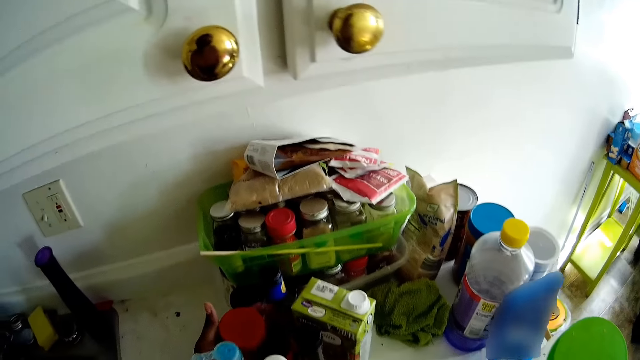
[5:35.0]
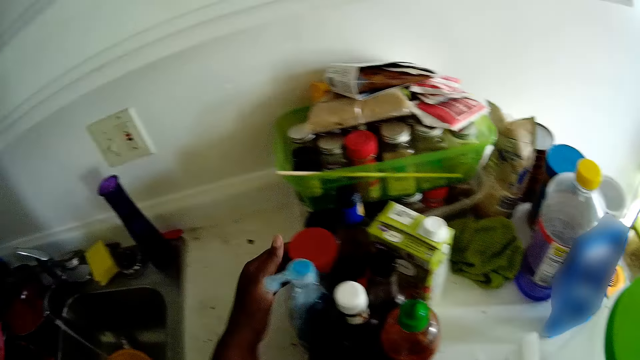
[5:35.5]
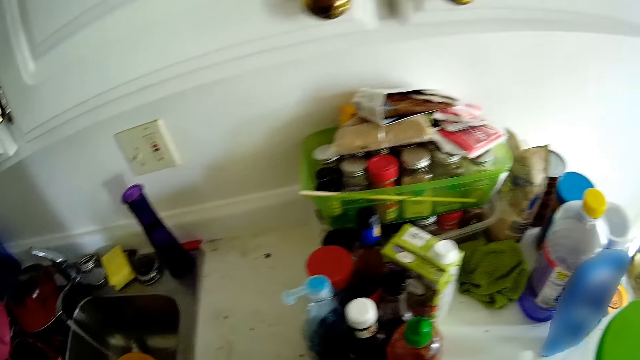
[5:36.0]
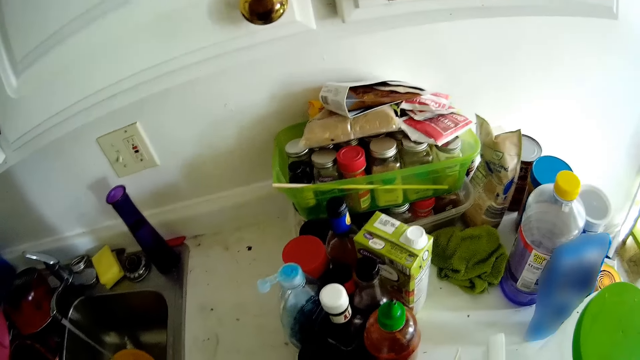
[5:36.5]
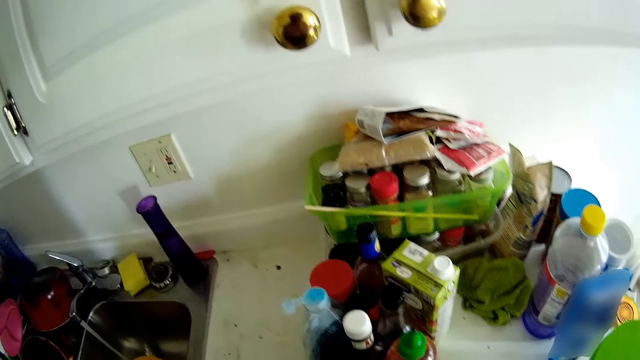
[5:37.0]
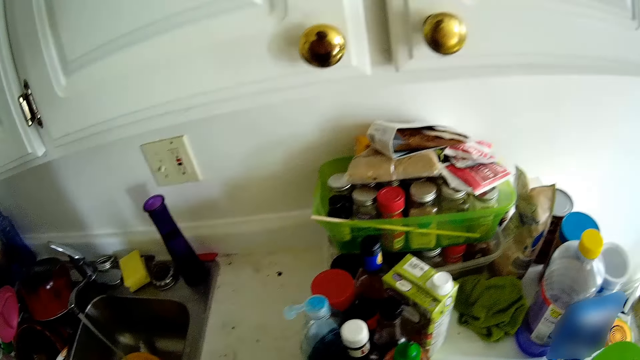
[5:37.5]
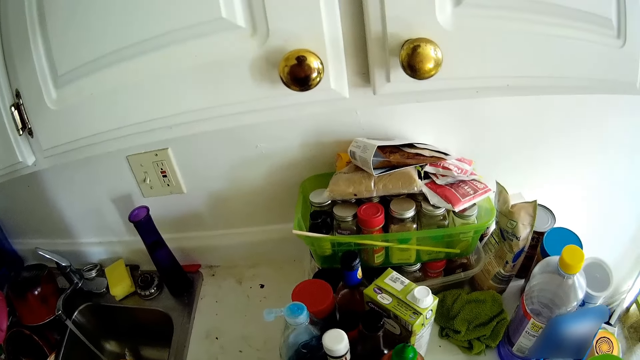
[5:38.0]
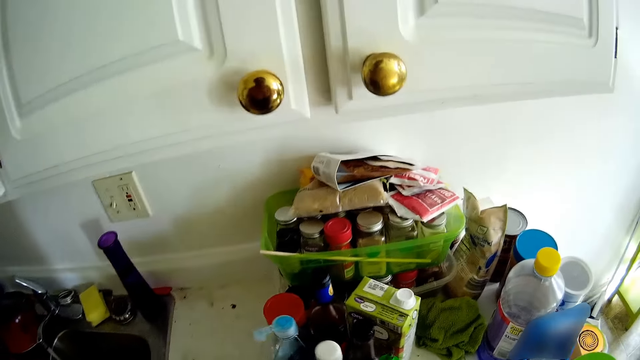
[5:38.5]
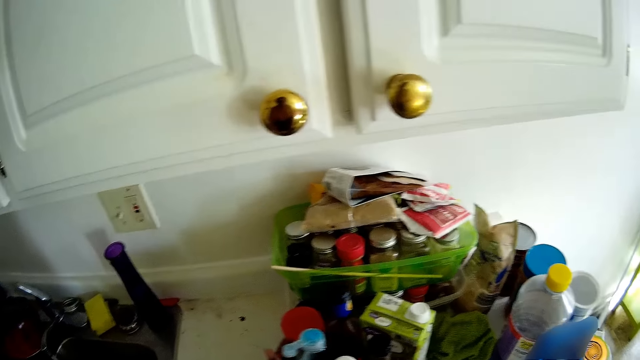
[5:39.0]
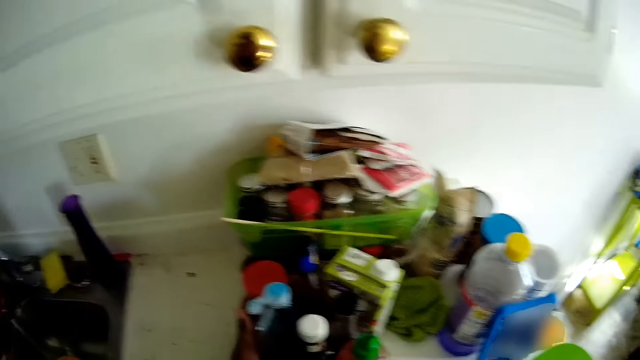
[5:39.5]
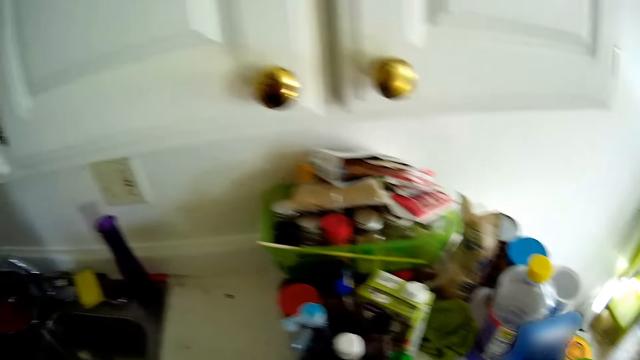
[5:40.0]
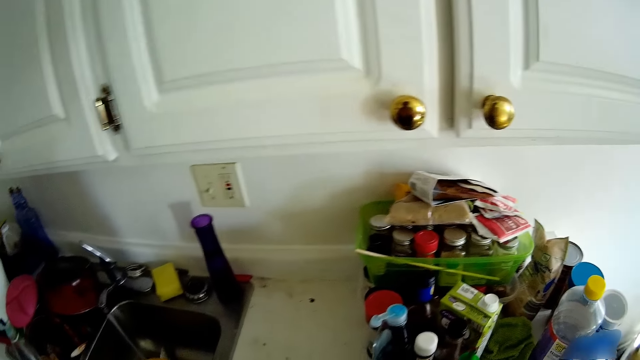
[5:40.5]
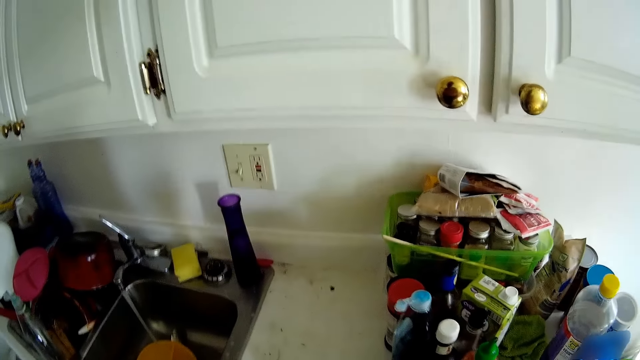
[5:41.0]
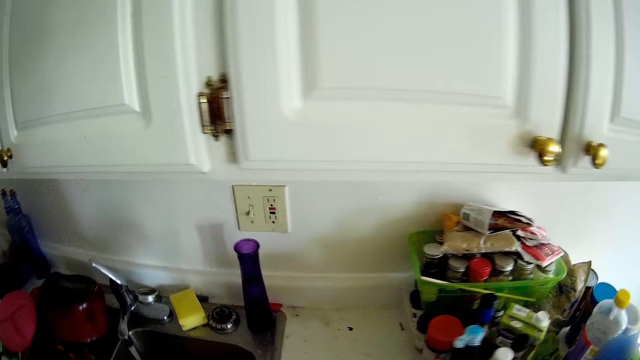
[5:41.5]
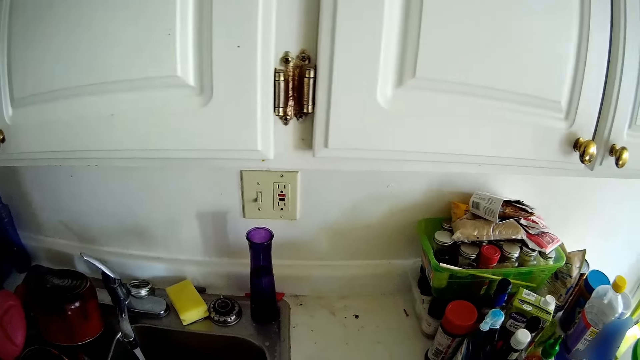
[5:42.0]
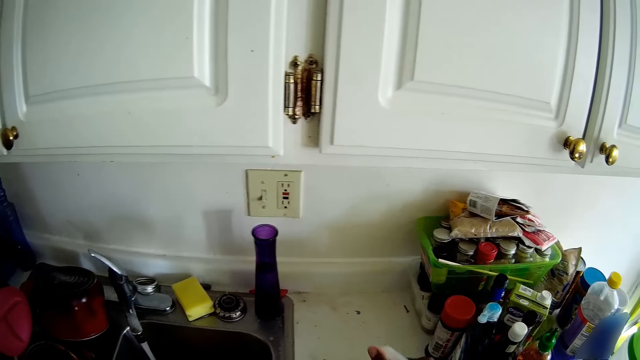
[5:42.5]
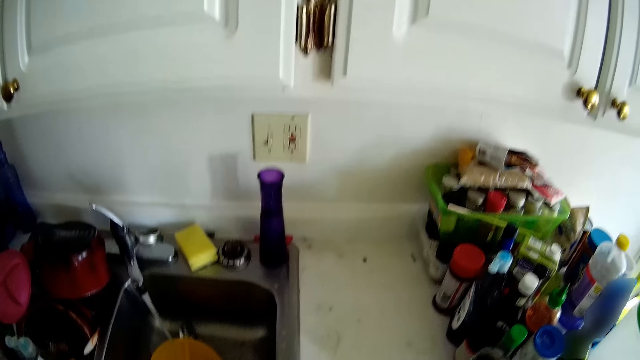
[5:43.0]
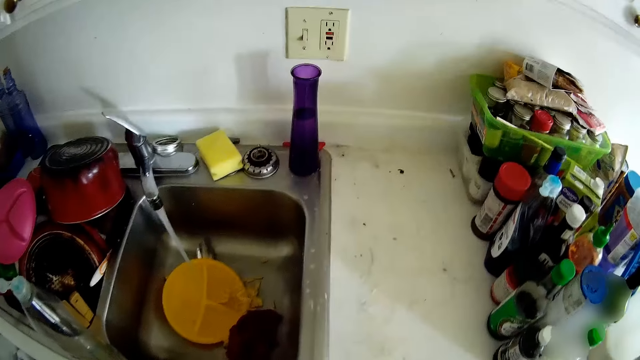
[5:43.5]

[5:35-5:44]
The camera wearer moves the bottles on the counter.

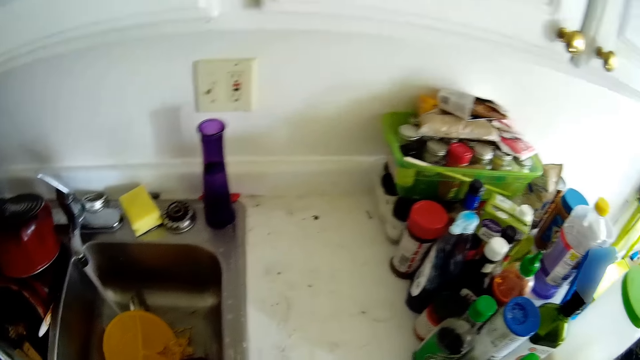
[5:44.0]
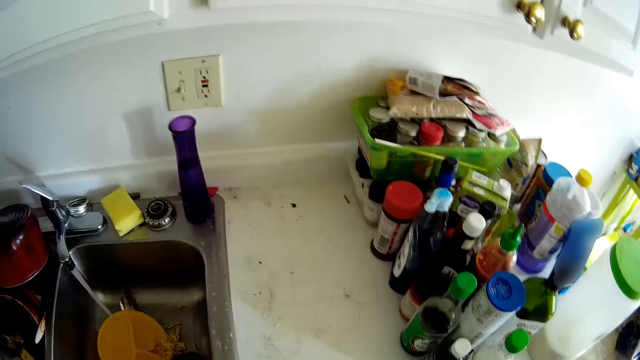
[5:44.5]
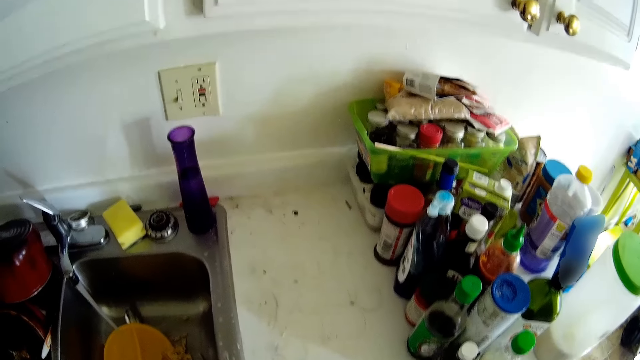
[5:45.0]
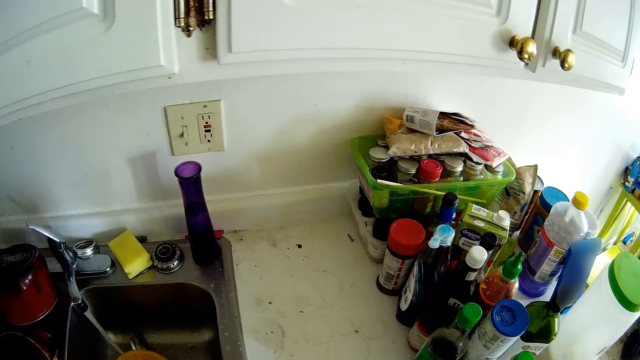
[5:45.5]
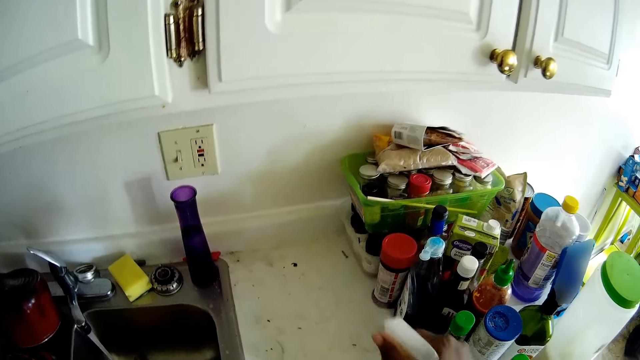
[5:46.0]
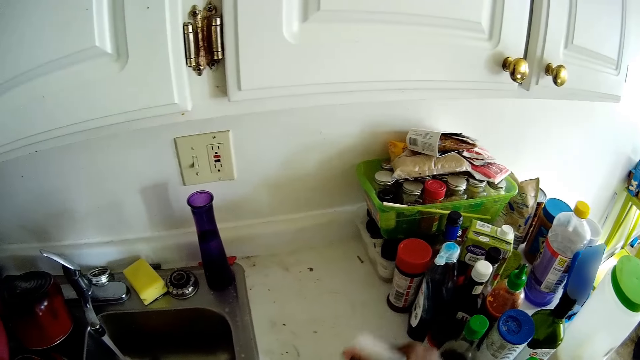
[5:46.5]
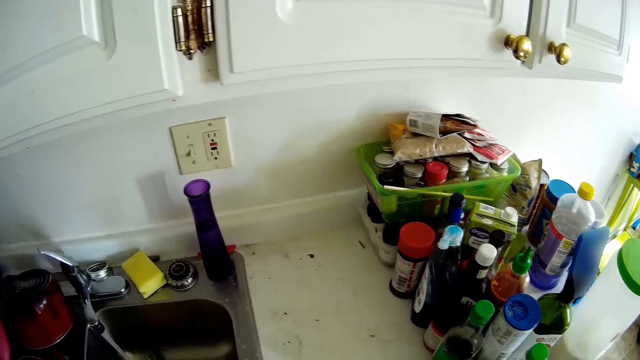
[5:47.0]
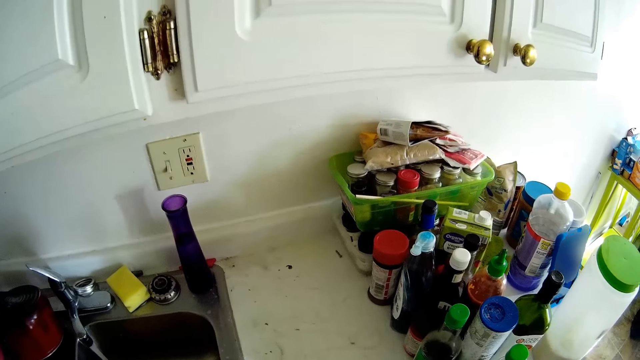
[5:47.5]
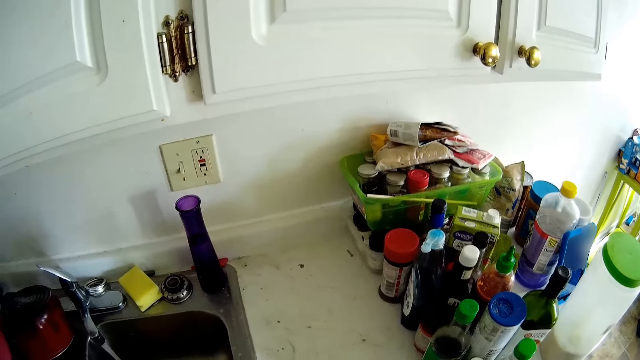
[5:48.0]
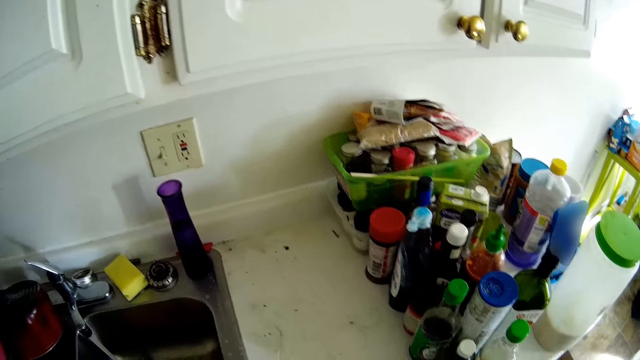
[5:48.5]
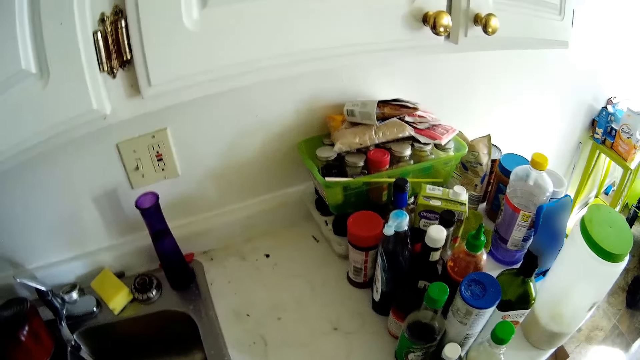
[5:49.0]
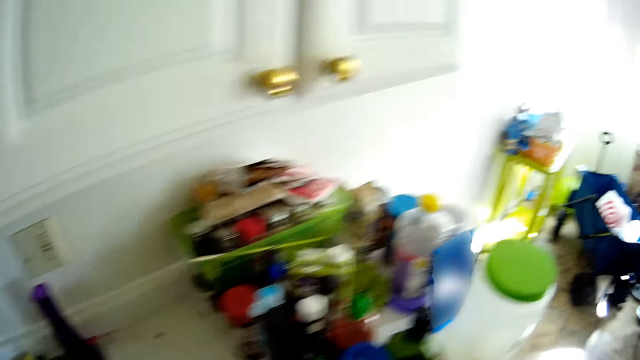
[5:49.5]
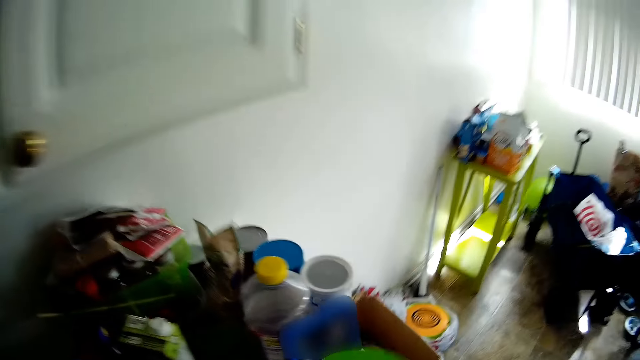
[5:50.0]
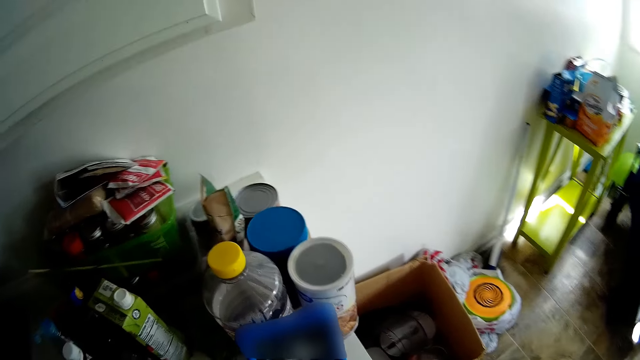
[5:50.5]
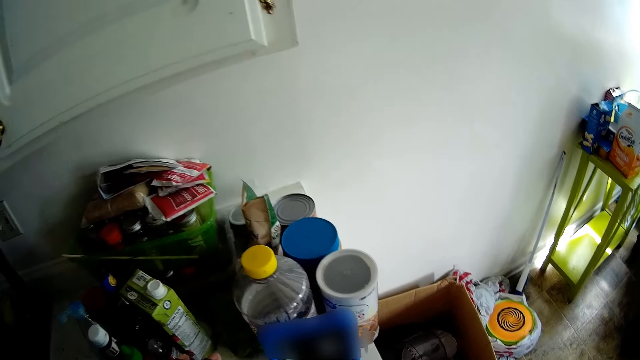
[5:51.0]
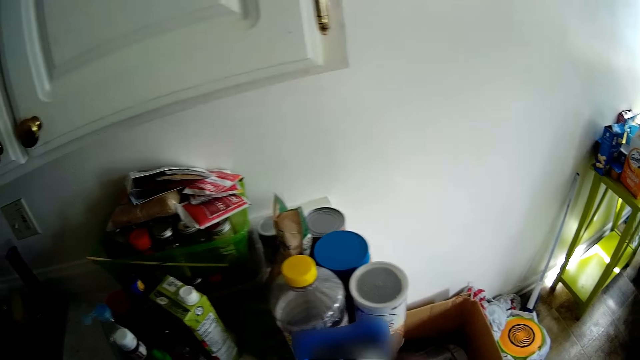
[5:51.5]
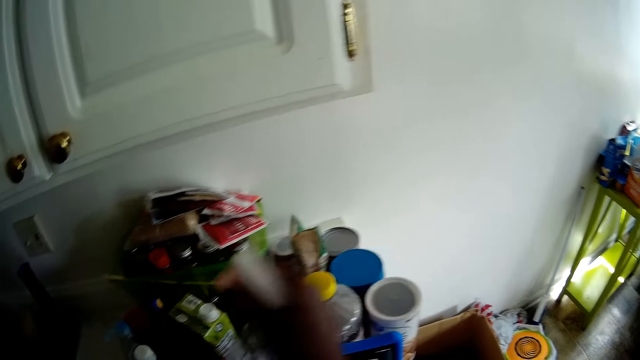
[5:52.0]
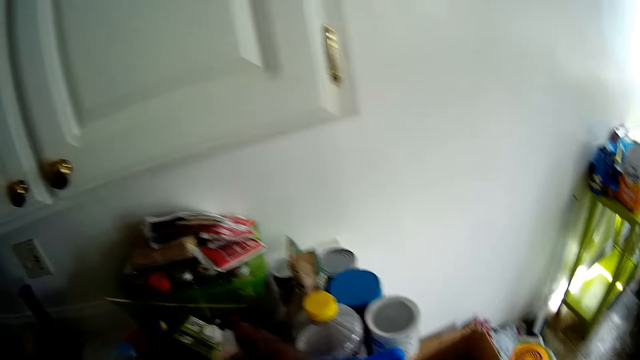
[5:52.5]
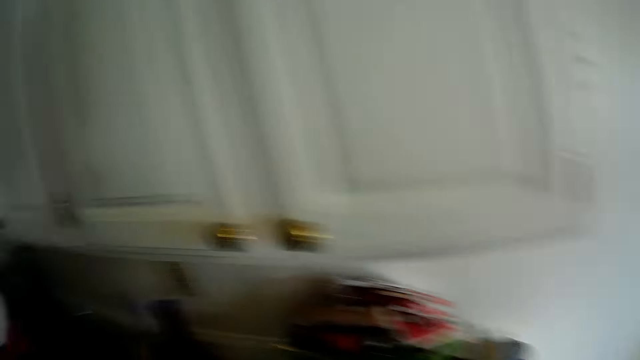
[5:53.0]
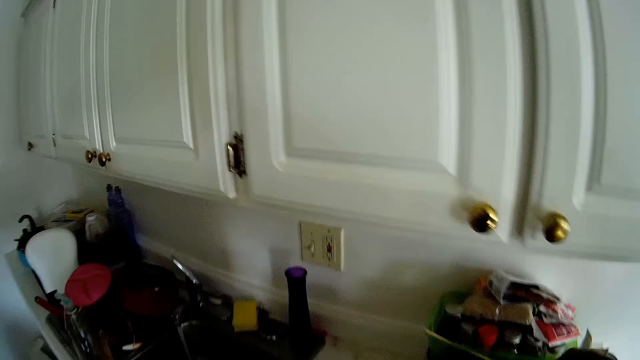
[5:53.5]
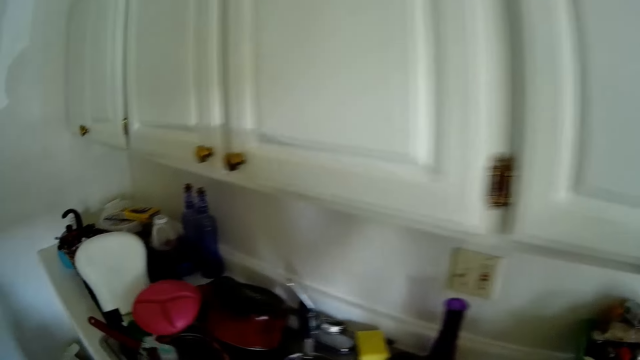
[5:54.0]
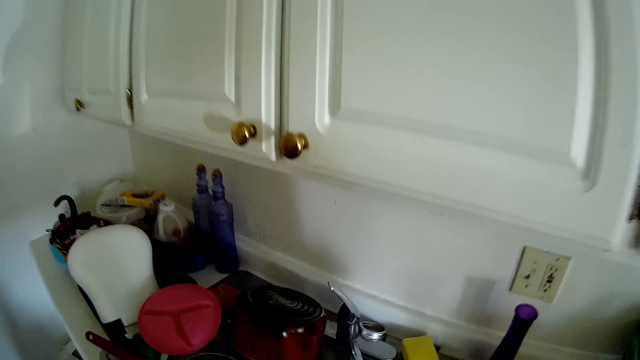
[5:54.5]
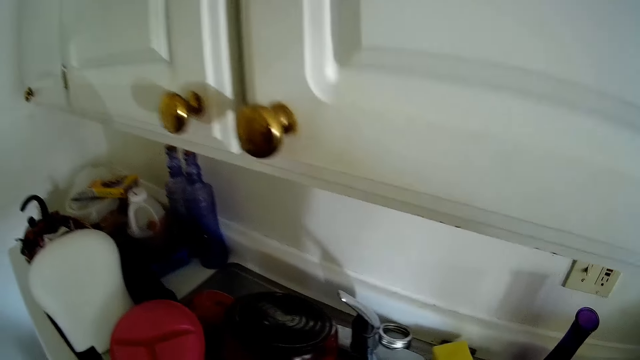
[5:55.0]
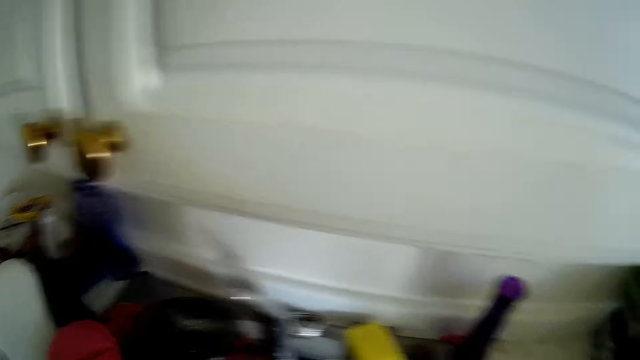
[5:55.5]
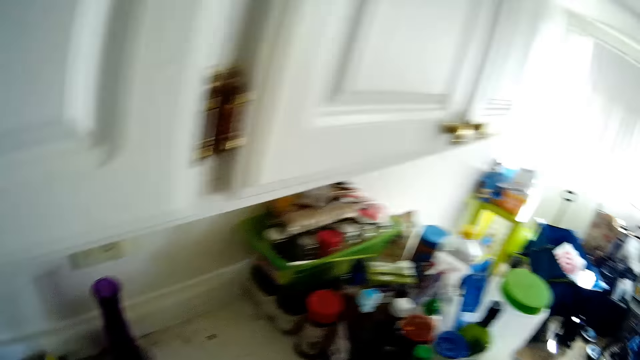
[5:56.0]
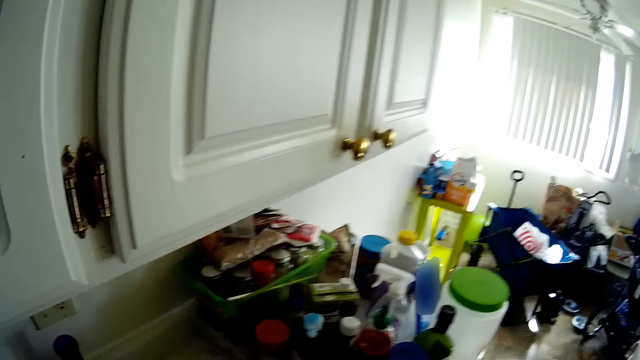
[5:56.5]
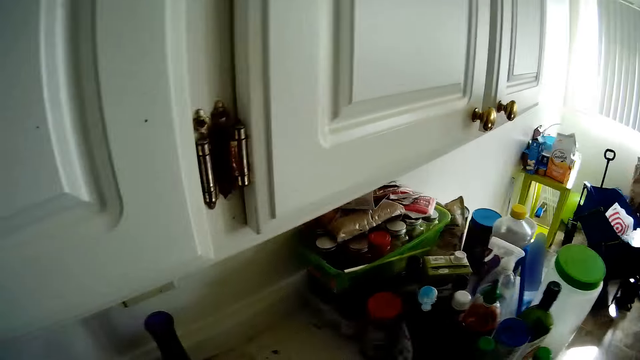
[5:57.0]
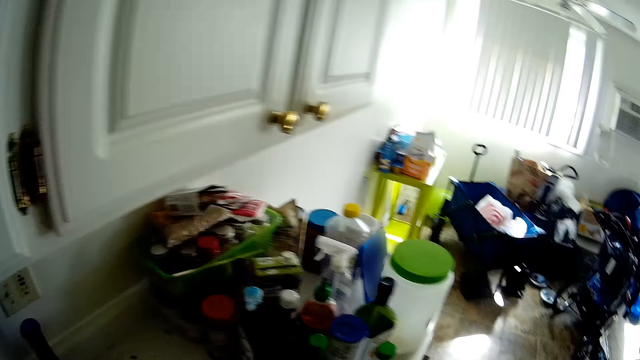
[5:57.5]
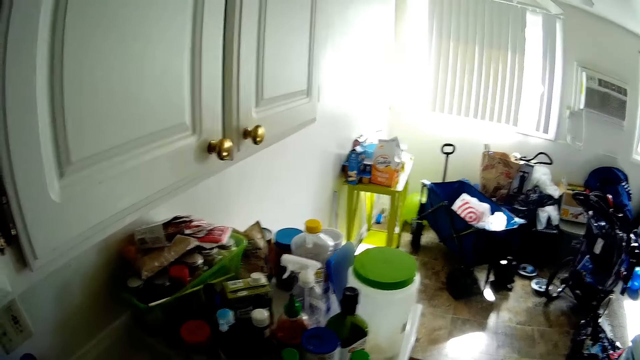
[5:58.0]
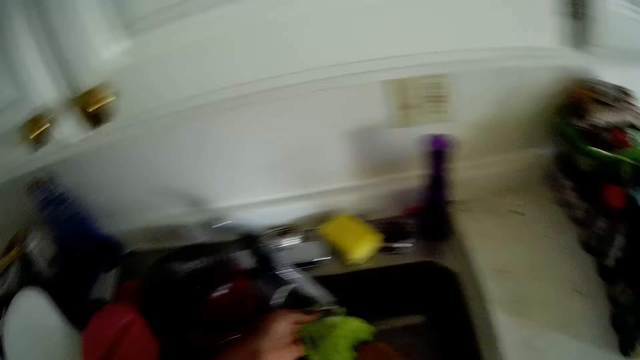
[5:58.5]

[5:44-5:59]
The camera wearer sprays liquid on the kitchen counter from a spray bottle in her right hand. She drops the spray bottle on the kitchen counter with her right hand. She looks around.
